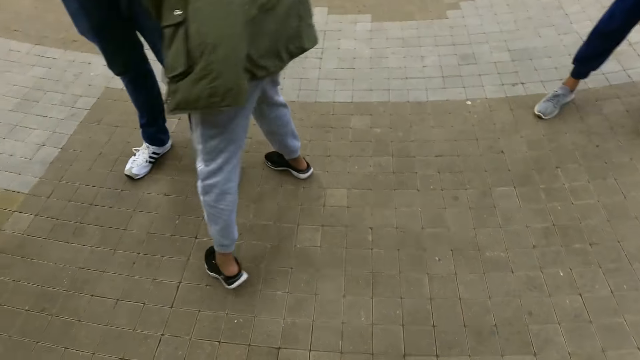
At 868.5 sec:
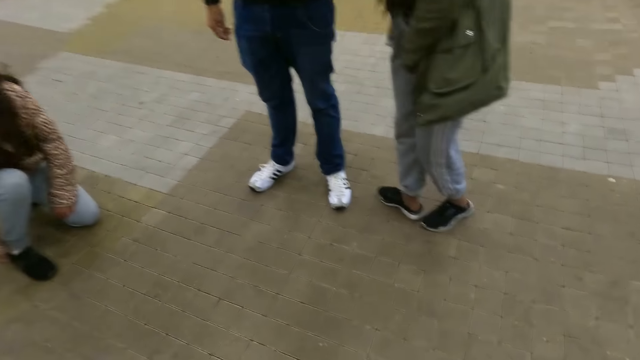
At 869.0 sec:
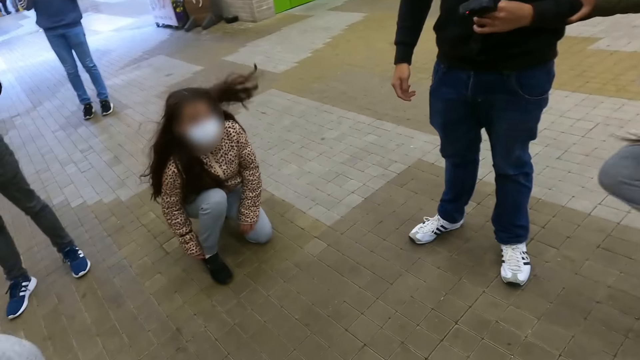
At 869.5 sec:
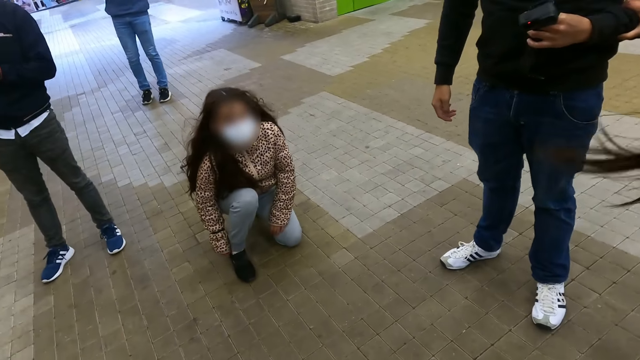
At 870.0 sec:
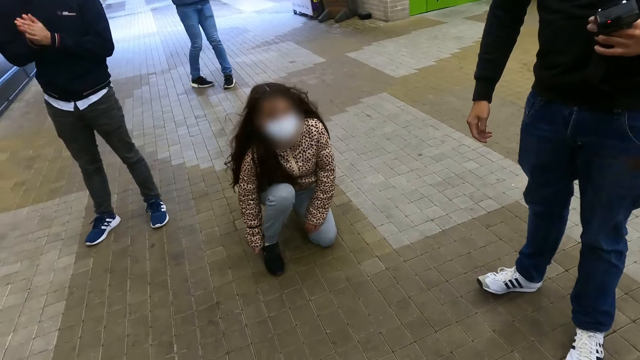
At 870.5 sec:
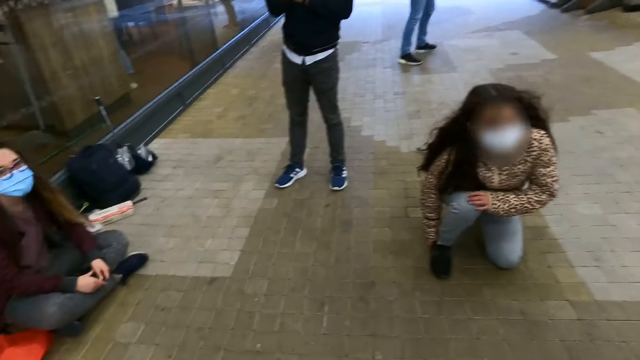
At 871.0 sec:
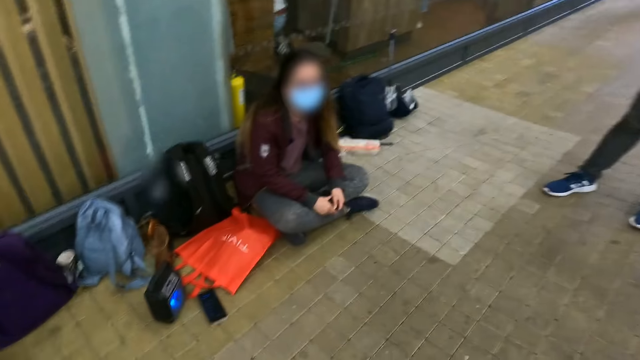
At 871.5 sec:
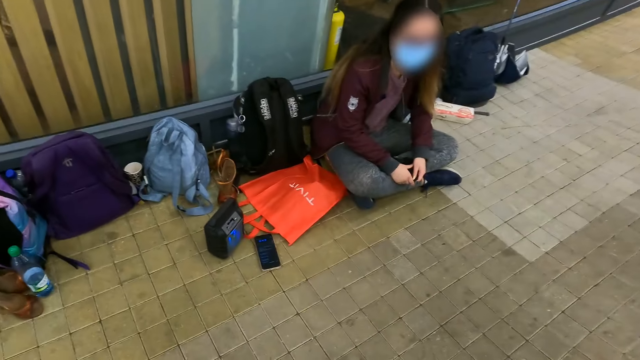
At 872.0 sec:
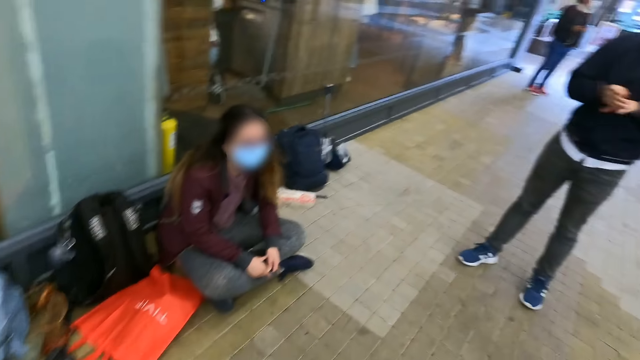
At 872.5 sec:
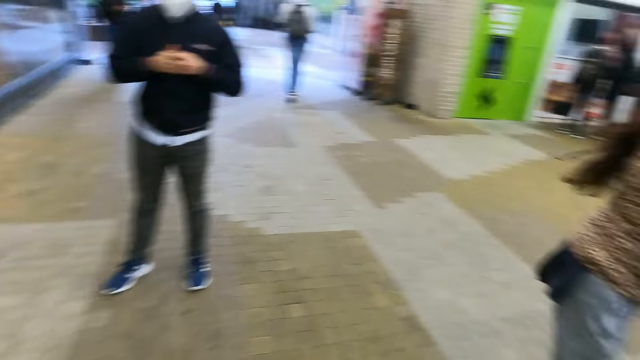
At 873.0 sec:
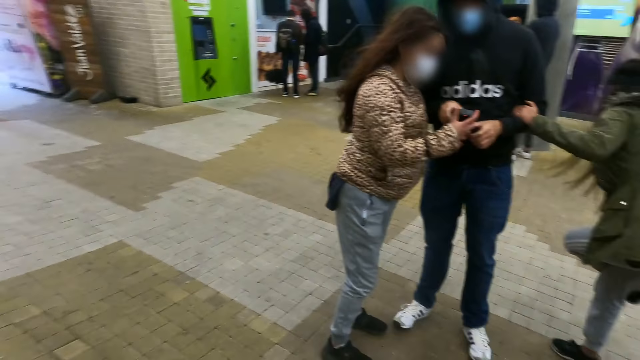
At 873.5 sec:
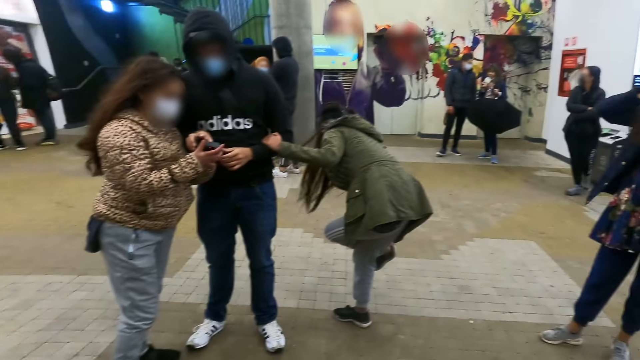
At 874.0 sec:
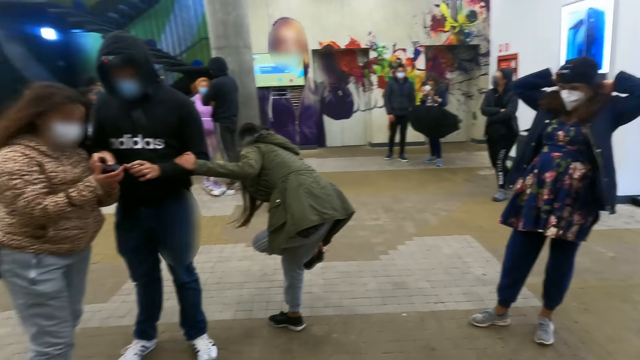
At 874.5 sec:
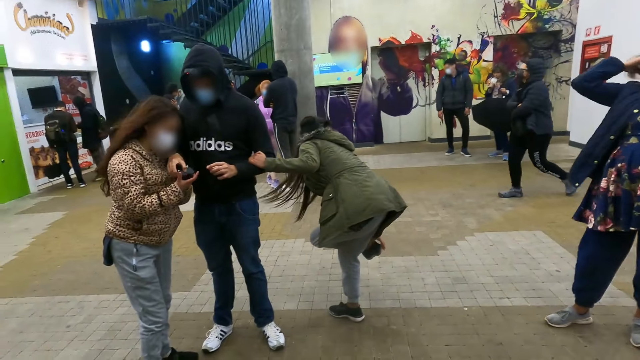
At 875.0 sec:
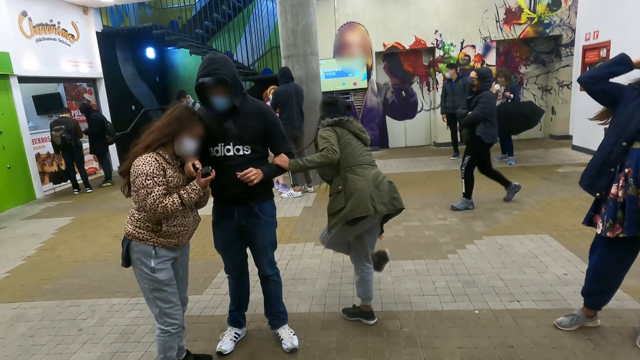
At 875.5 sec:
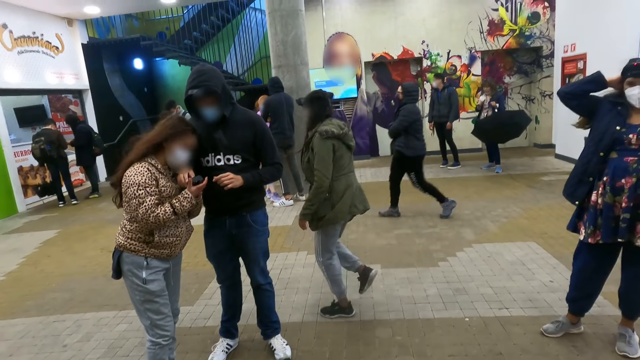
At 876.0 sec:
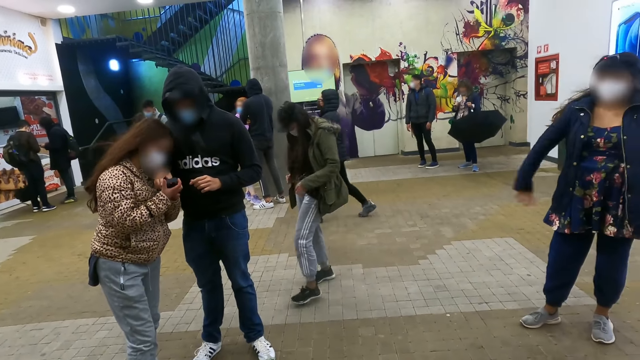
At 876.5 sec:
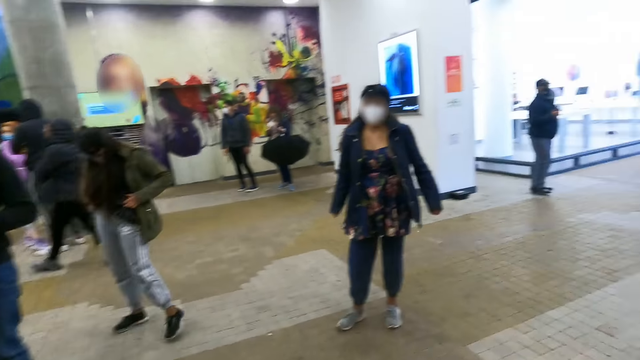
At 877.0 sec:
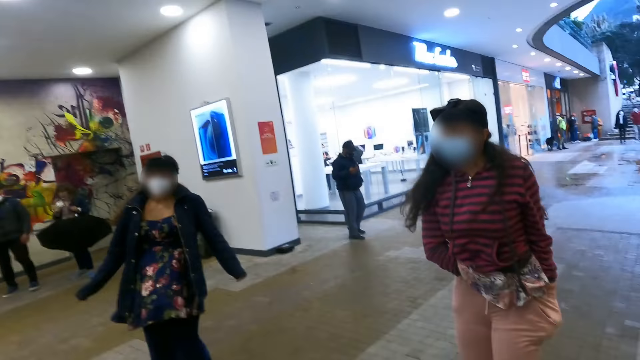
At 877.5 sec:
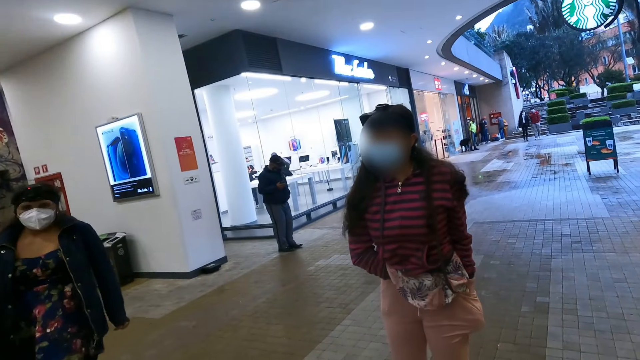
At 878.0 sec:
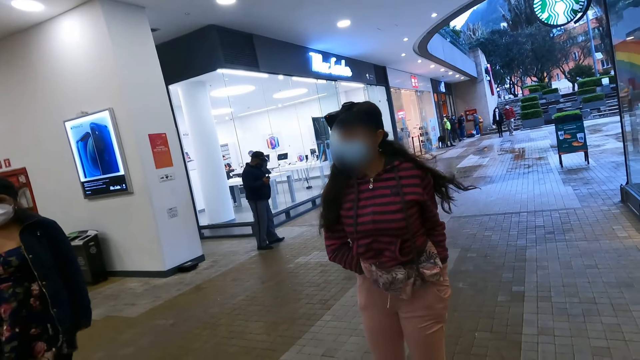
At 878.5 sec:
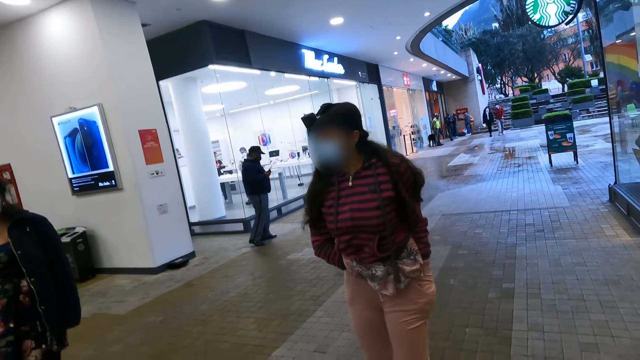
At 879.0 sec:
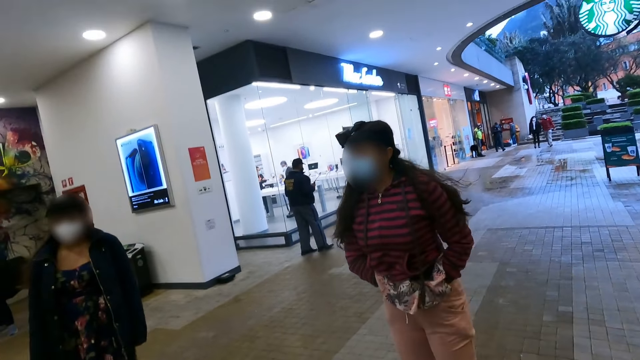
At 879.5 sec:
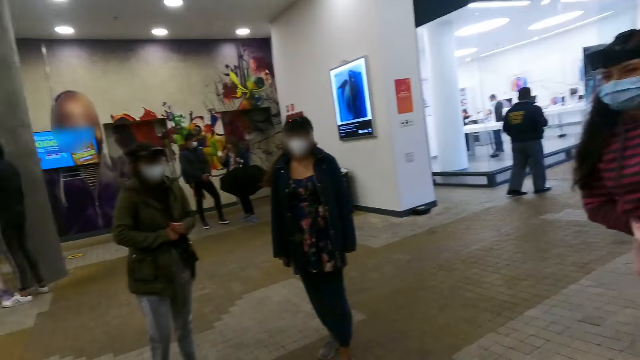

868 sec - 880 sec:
The camera wearer looks around.

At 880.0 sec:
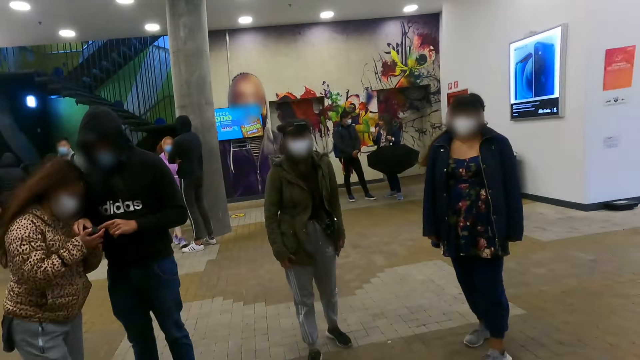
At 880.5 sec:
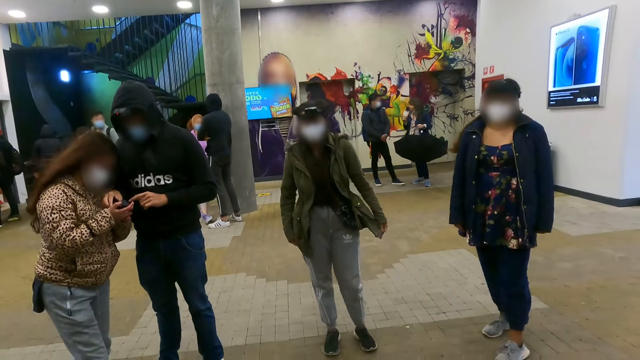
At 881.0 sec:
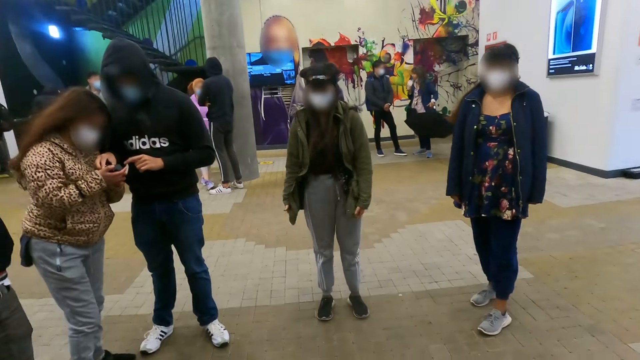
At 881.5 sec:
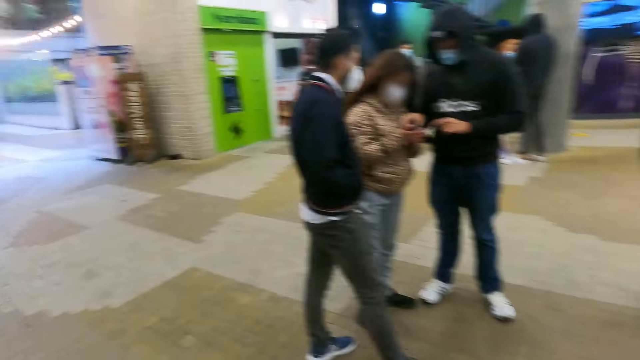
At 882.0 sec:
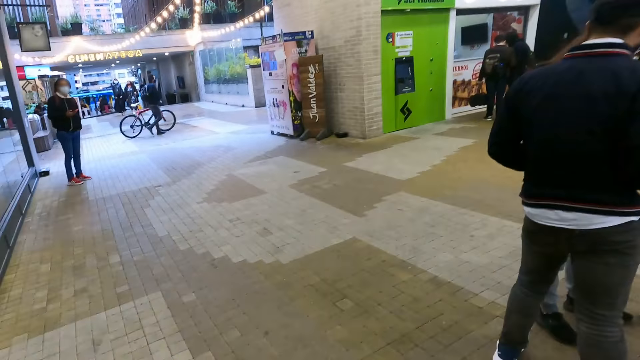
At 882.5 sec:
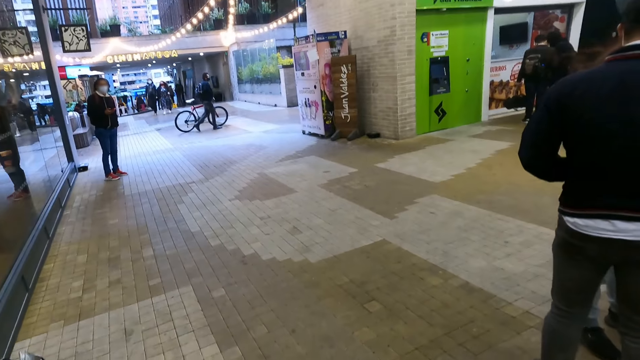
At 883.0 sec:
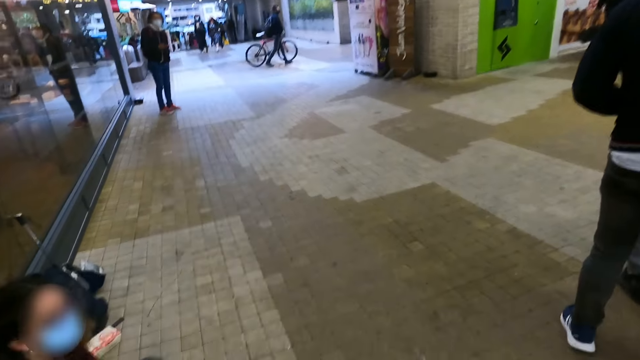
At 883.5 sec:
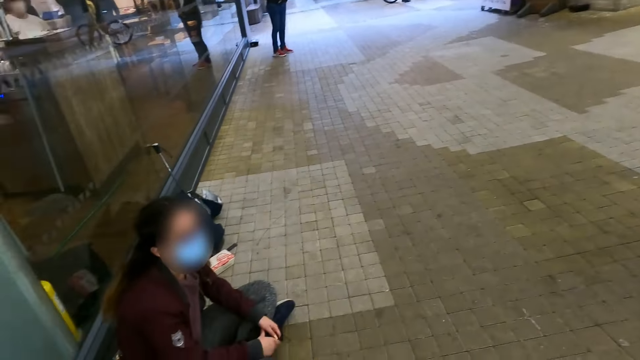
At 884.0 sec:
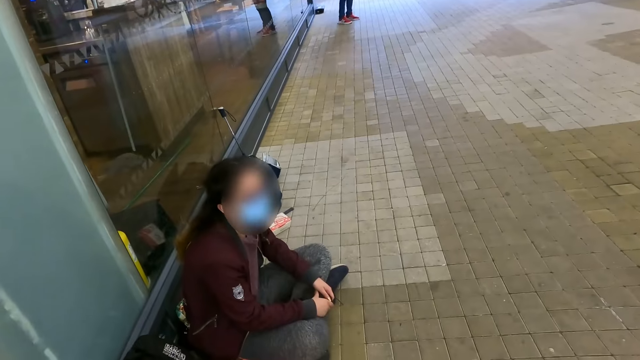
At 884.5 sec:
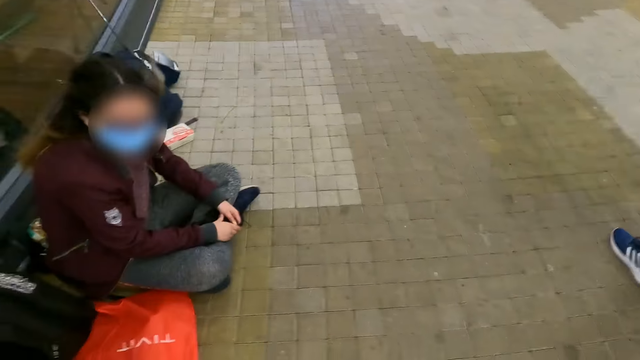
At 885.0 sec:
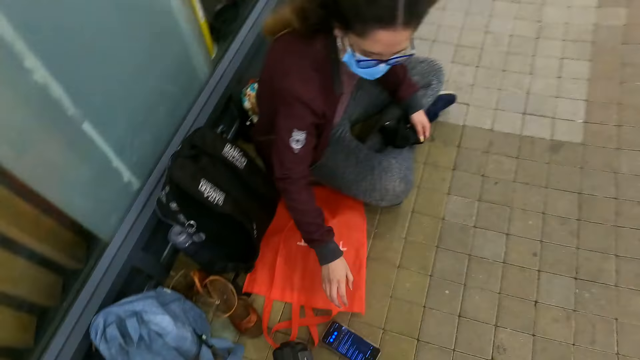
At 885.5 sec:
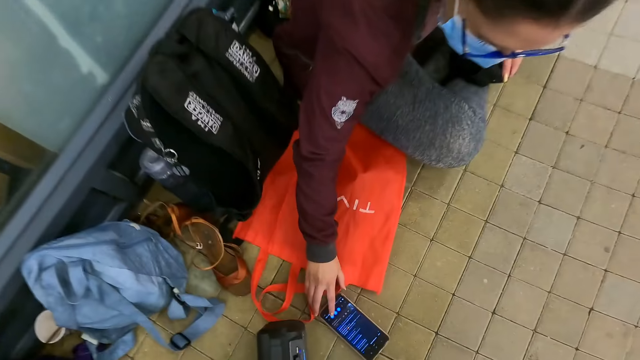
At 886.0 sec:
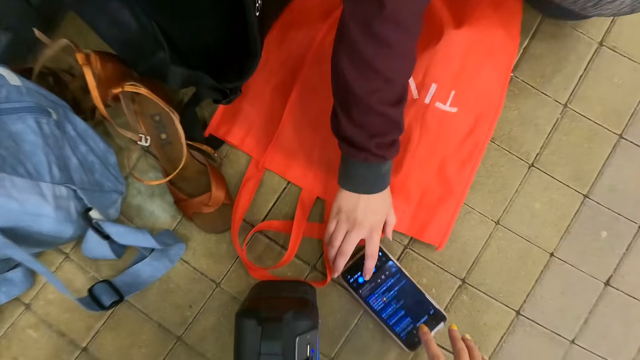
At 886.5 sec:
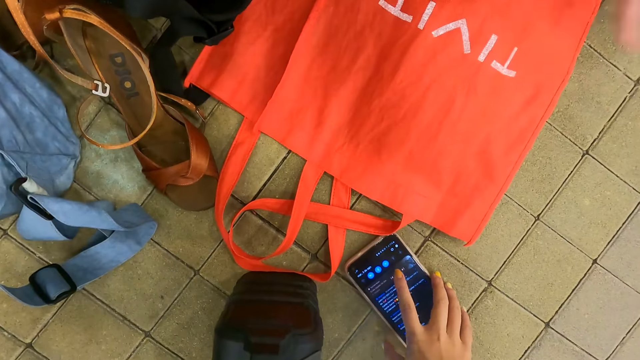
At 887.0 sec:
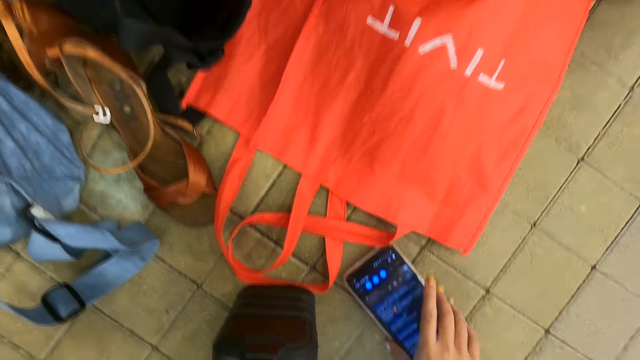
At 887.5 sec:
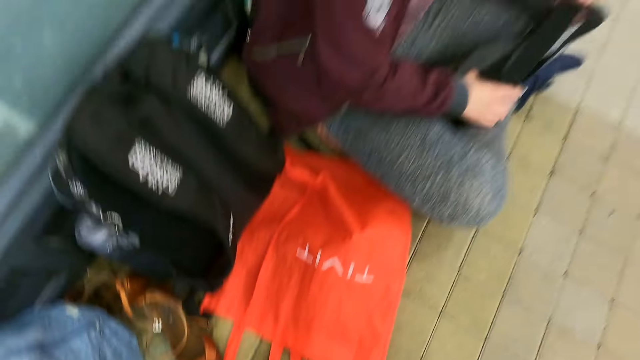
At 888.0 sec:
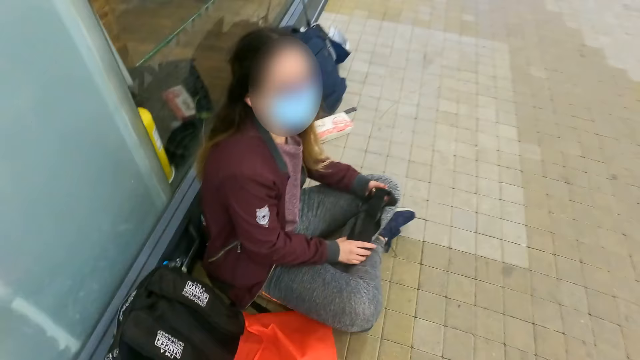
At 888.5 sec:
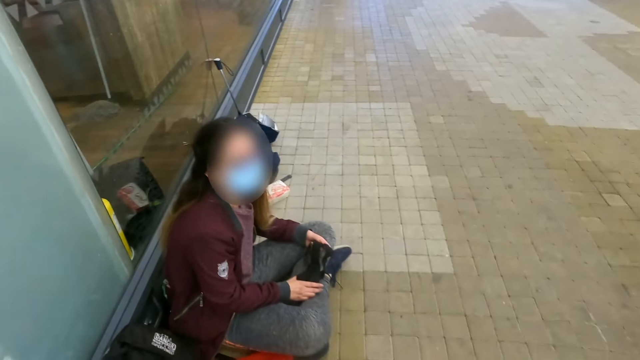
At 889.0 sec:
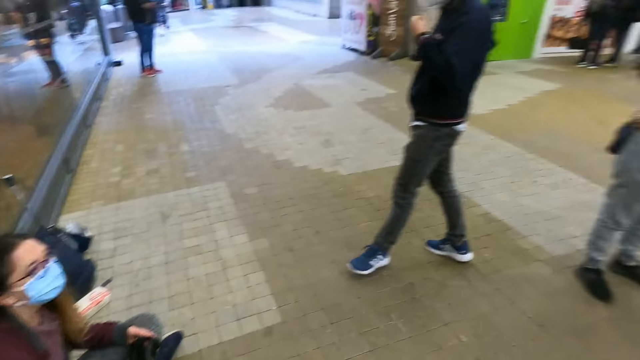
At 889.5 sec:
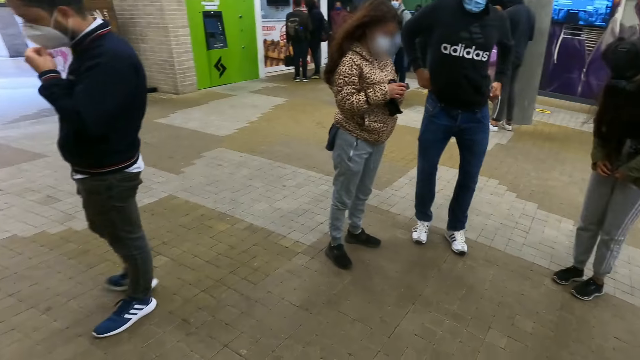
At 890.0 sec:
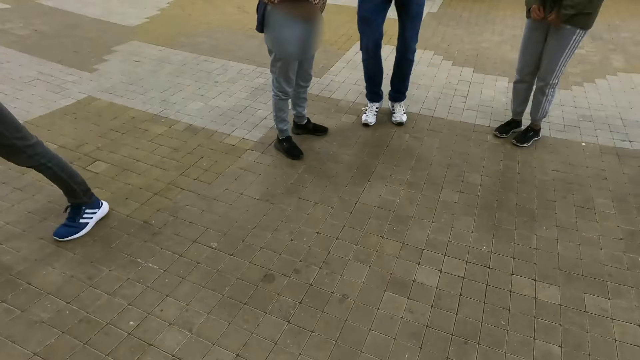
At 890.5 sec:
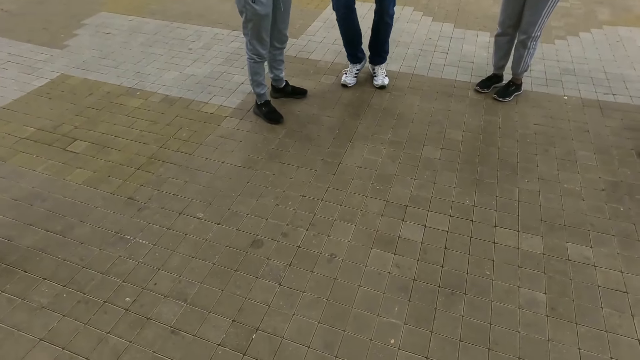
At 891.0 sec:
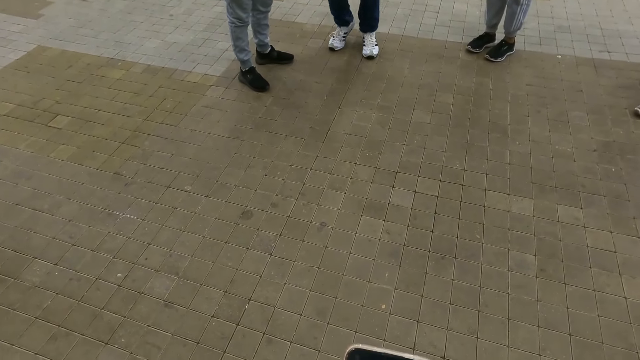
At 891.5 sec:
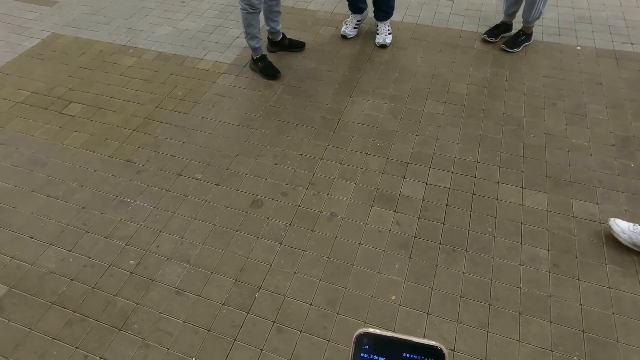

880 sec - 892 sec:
A person presses the phone on the ground. The camera wearer taps on the phone. They pick up the phone on the ground. They move around.
